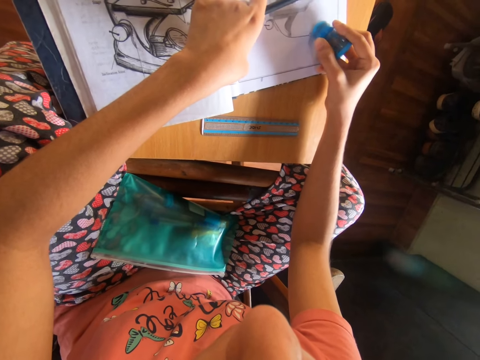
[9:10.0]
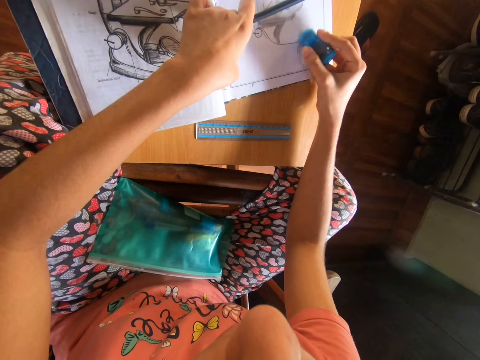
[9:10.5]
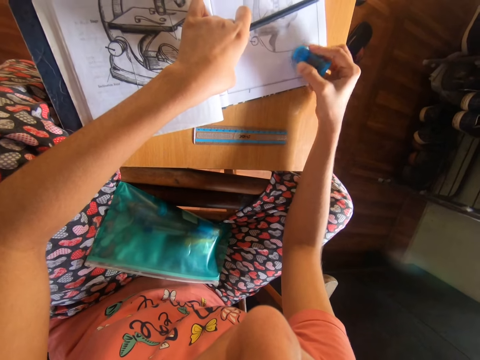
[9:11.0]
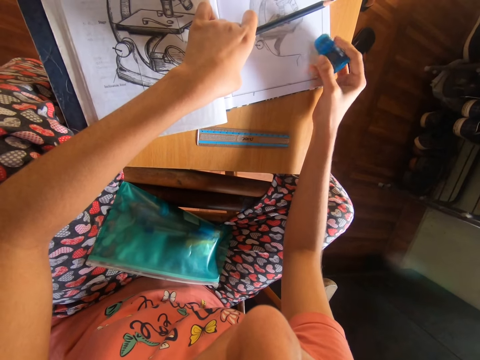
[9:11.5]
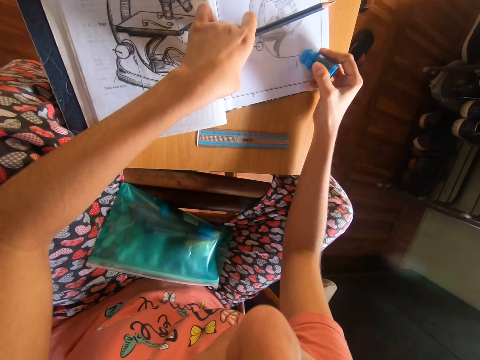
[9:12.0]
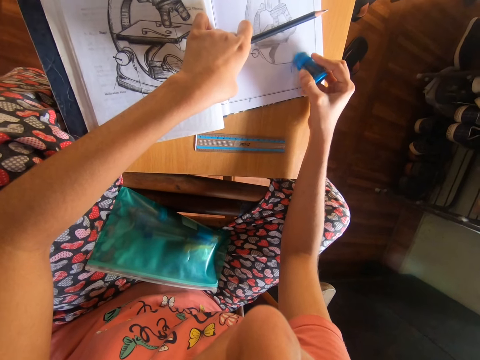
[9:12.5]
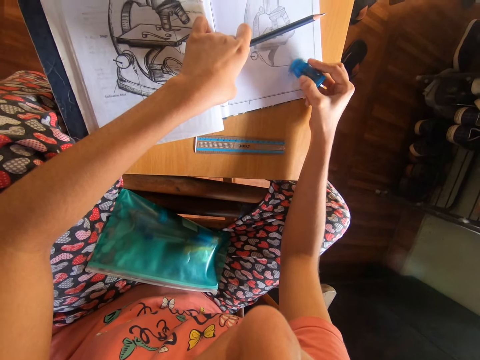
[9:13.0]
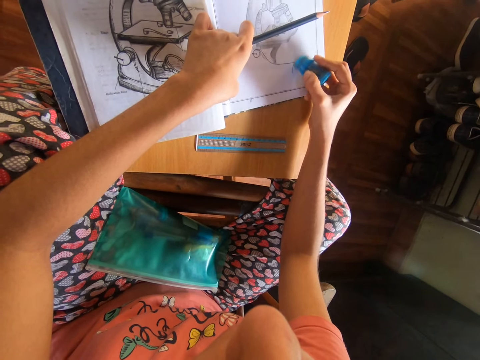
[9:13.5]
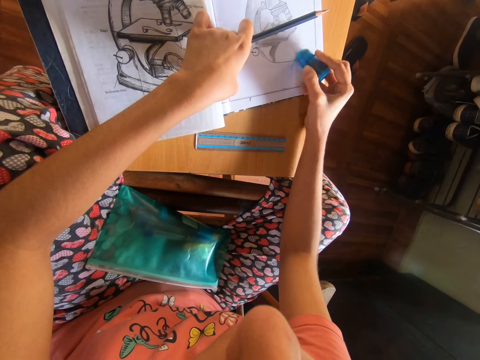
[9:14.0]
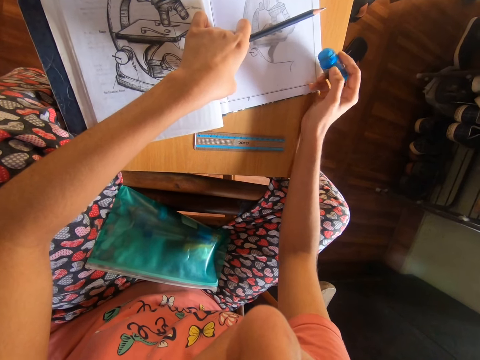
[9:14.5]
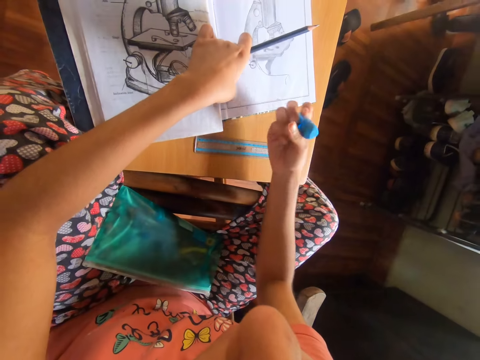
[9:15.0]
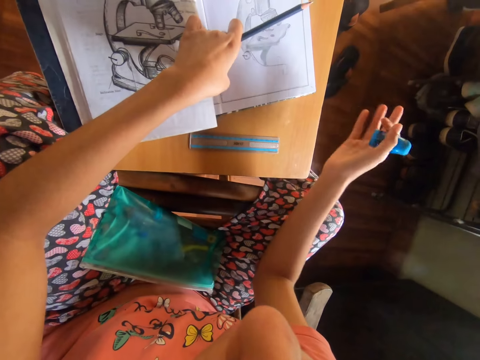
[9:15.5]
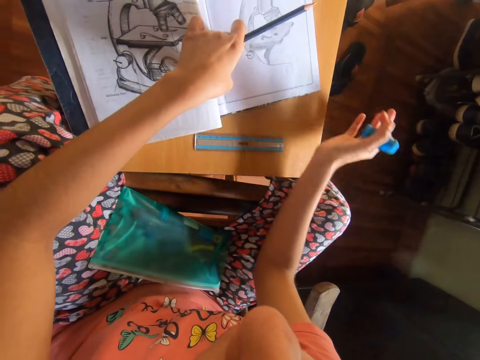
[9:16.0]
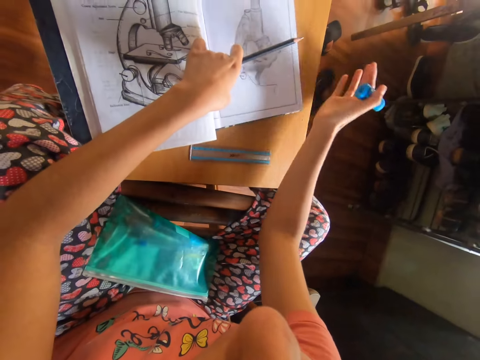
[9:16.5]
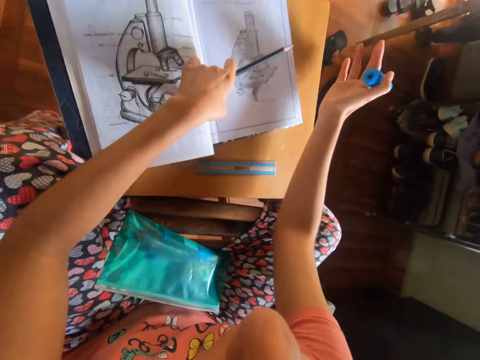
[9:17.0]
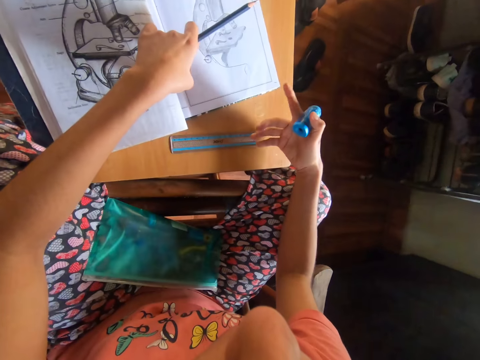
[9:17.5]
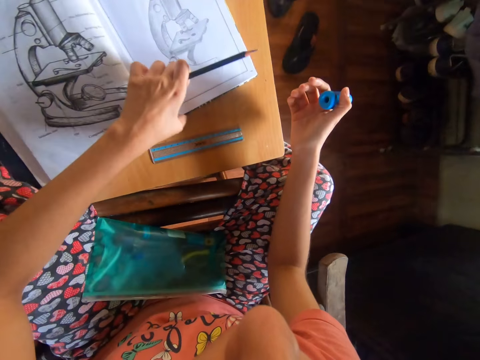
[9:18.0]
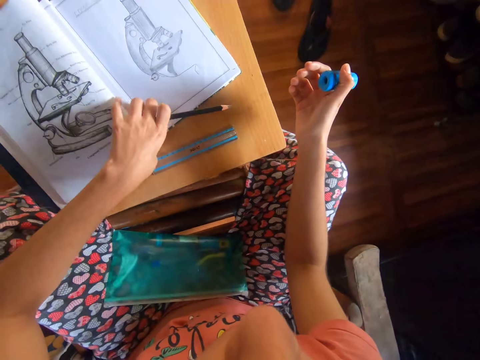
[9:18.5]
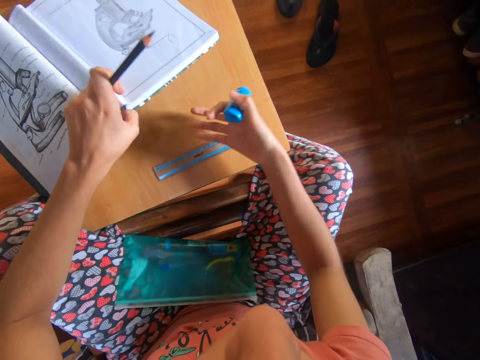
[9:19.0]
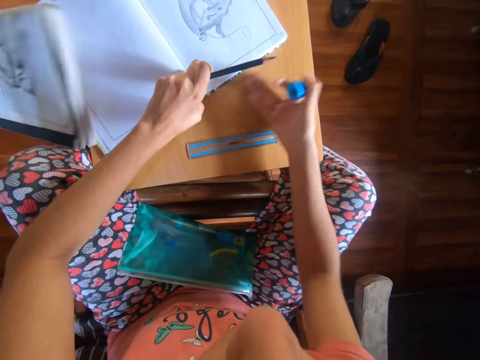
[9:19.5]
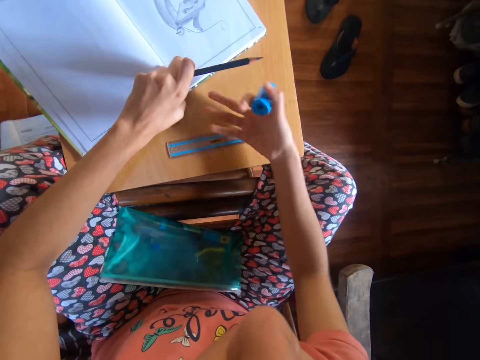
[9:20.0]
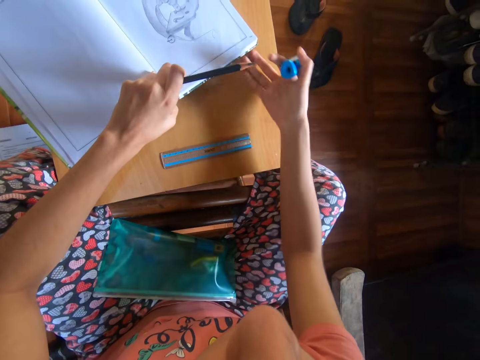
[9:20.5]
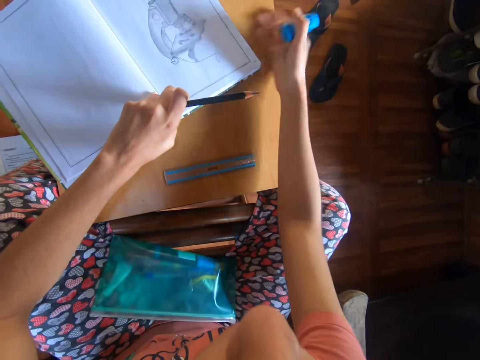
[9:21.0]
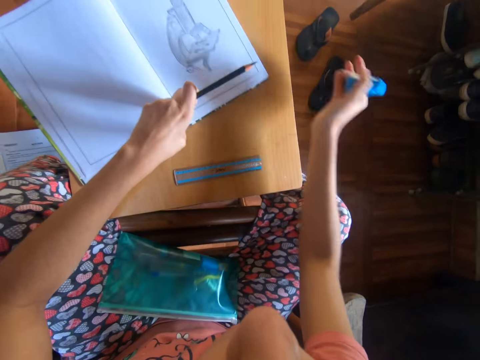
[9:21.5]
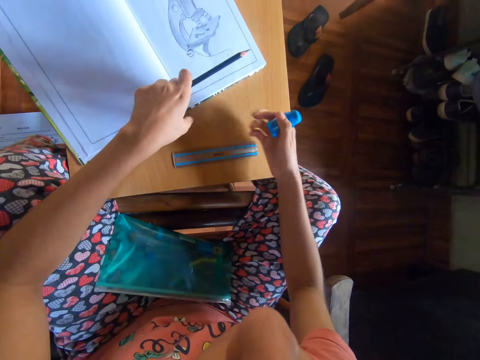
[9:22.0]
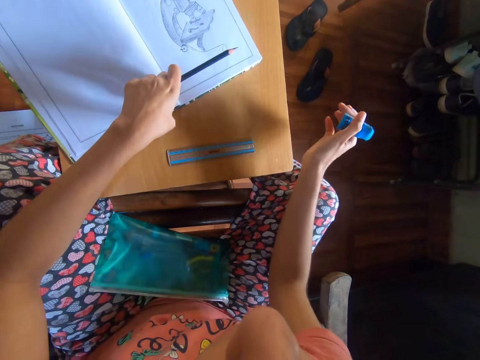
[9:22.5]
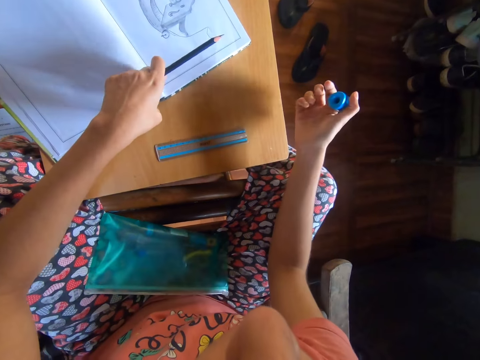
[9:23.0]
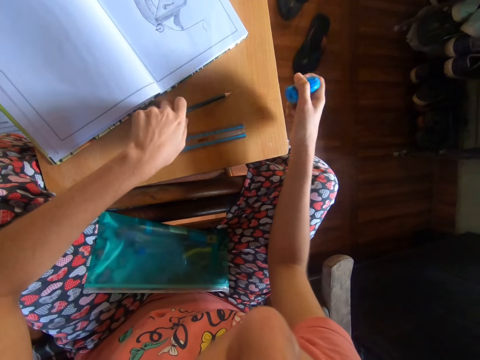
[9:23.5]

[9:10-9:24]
The camera wearer dusts the book with her right hand. She dusts a table with her right hand. She lifts the book with her left hand. She dusts the table with her right hand. She drops the book on the table with her left hand.

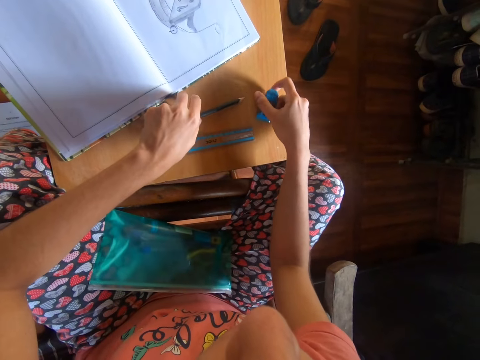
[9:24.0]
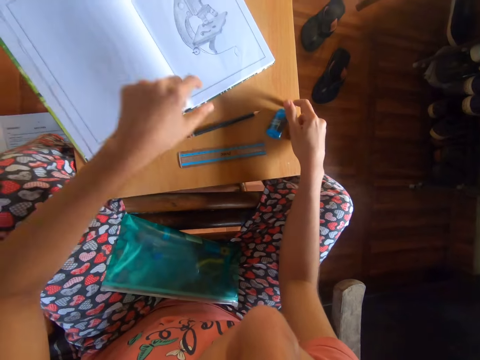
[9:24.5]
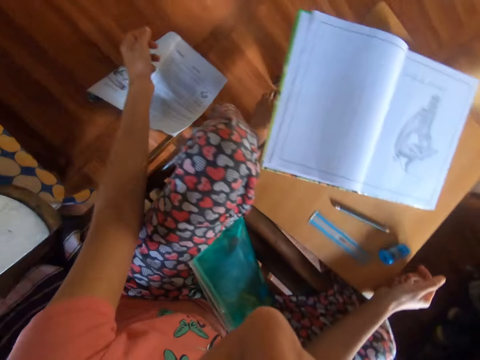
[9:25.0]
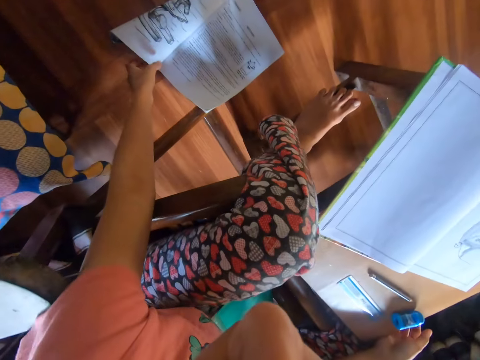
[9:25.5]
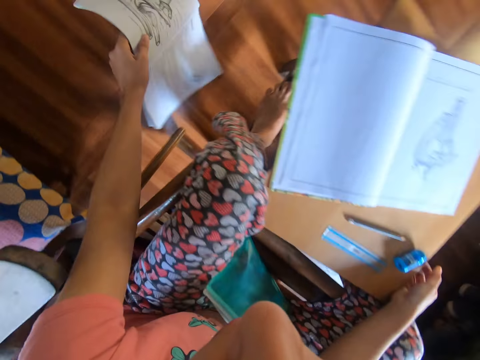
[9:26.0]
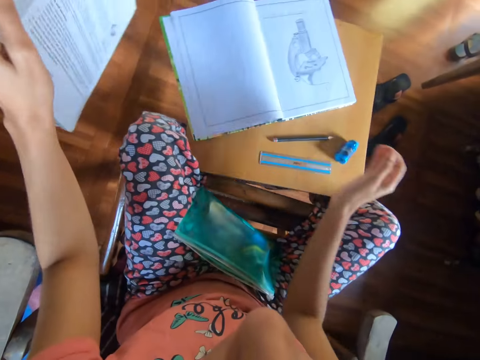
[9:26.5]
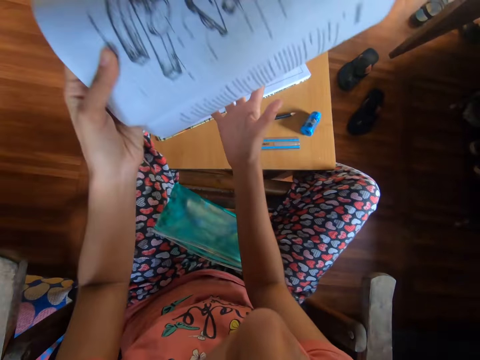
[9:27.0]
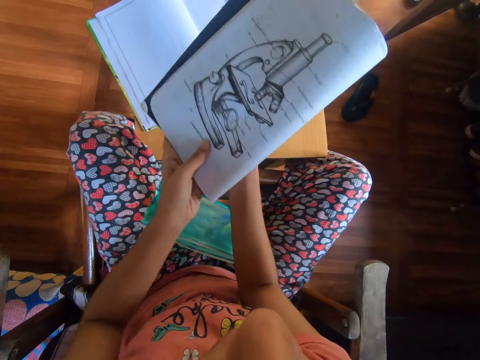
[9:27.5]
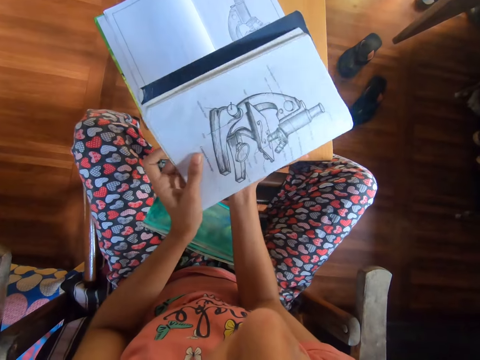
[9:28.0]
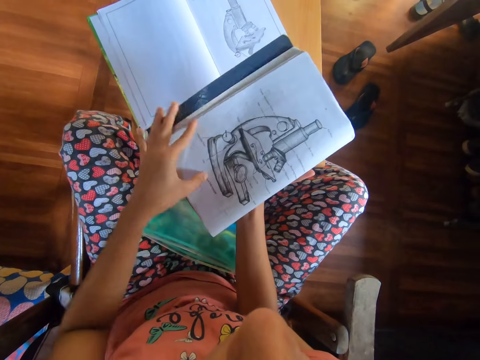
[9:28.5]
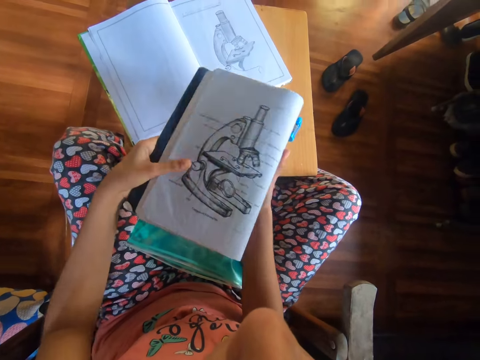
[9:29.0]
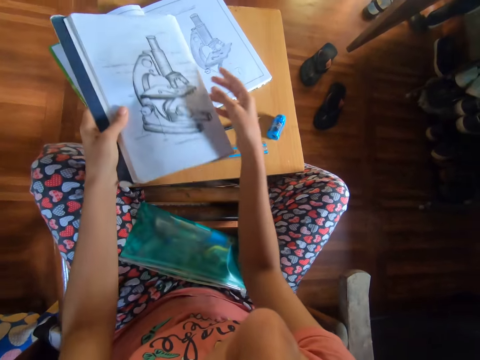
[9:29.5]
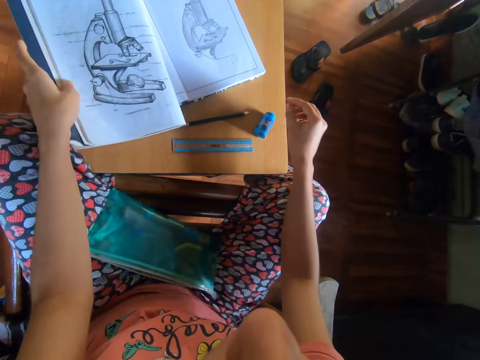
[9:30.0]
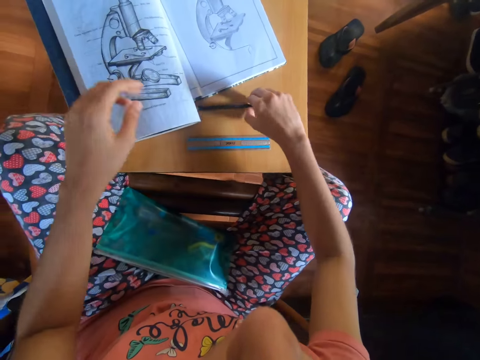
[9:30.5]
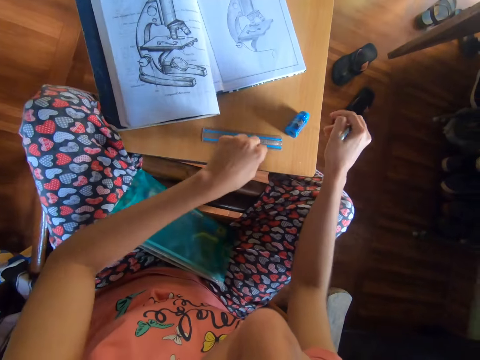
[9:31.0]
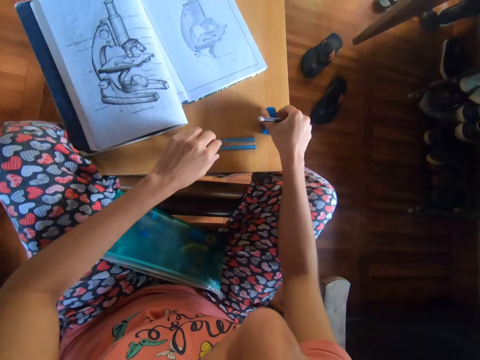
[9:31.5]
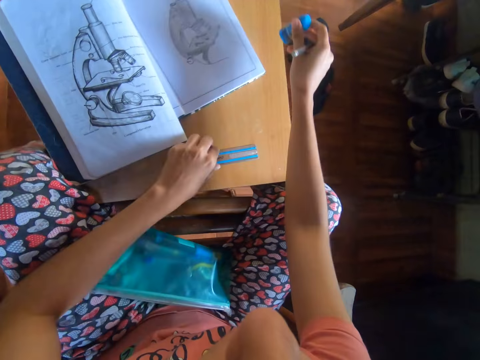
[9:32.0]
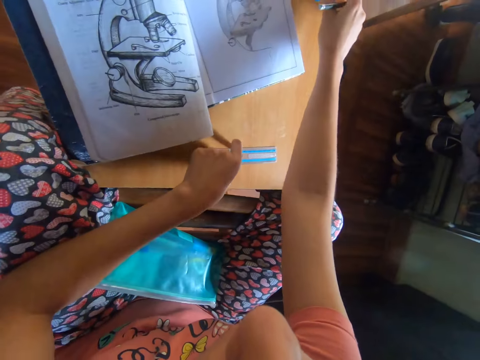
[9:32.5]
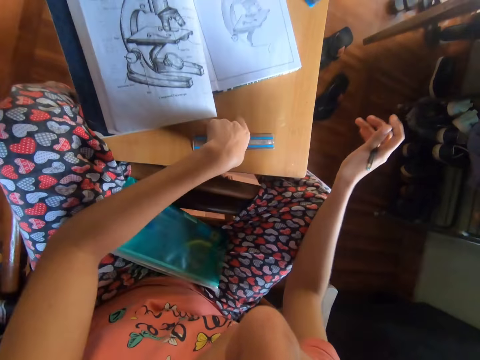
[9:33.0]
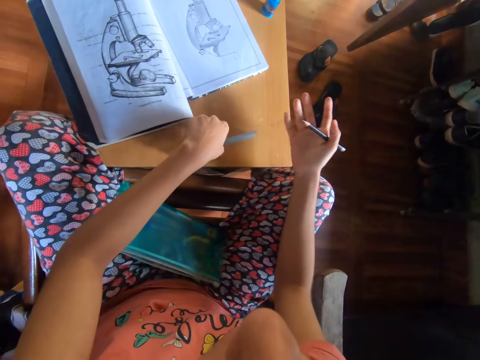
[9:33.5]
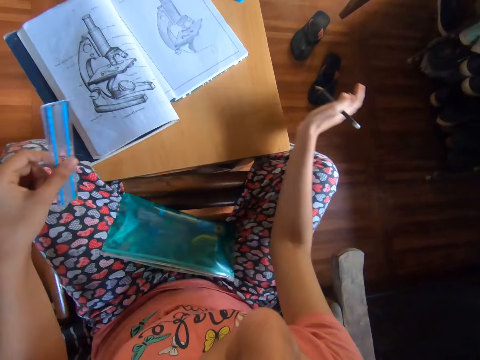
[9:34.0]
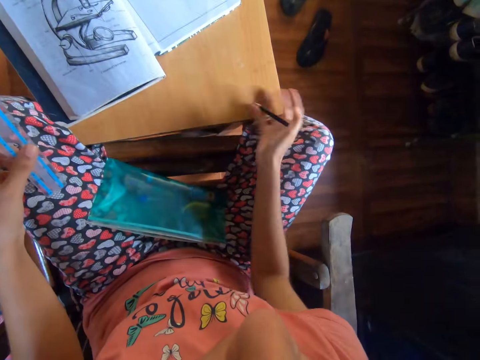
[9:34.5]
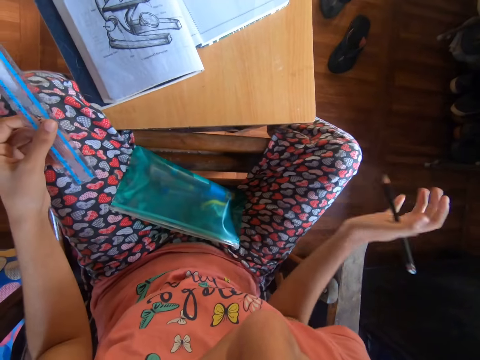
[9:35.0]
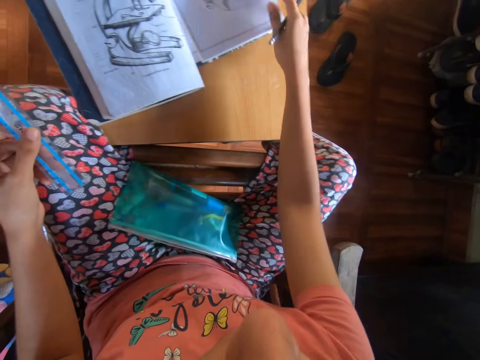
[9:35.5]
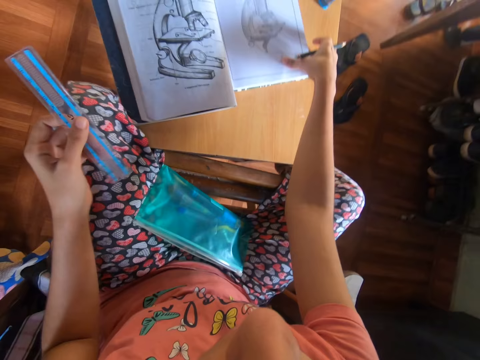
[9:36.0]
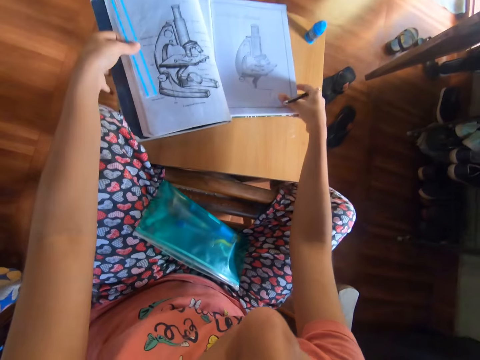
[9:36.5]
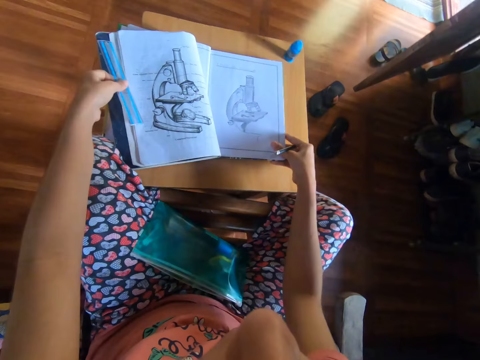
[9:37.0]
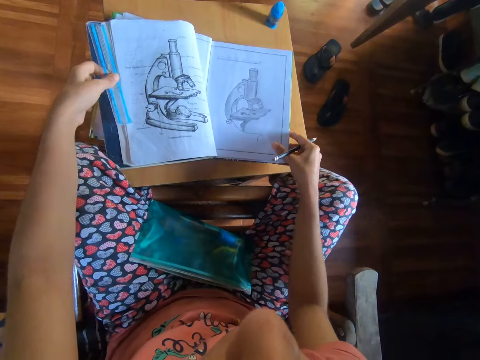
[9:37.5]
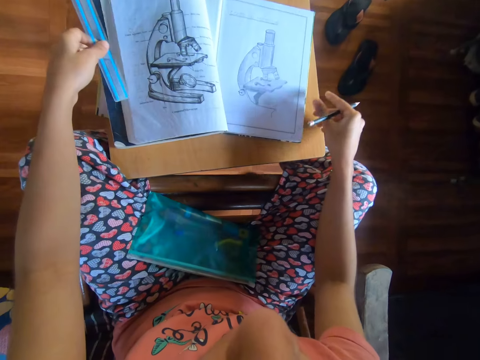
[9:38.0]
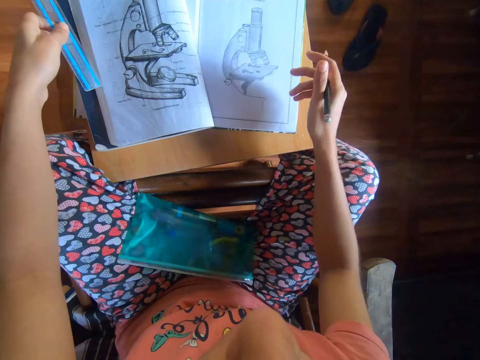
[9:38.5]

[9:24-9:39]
The camera wearer drops the pencil and eraser on the table with both hands. She picks up a book from the floor with her left hand. She holds the book with both hands. She drops the book on the table with her left hand. She picks up the pencil from the table with her right hand. She picks up the eraser from the table with her right hand. She drops the eraser on the table with her right hand. She picks up a ruler from the table with her left hand. She dusts the table with her right hand. She holds the book with her right hand. She shifts the book with both hands.
